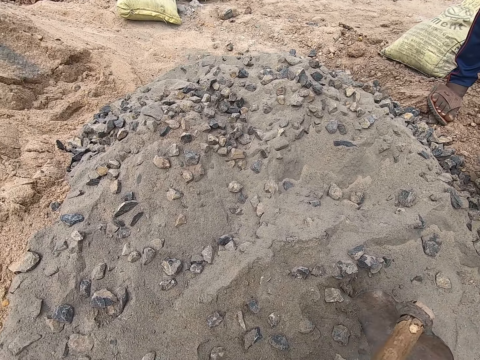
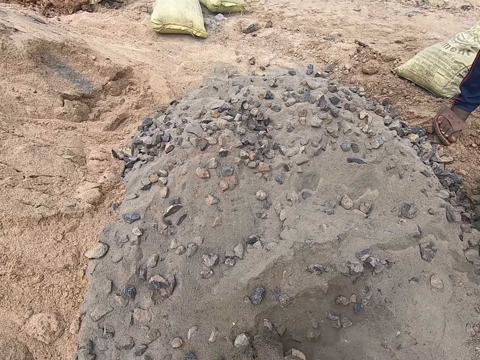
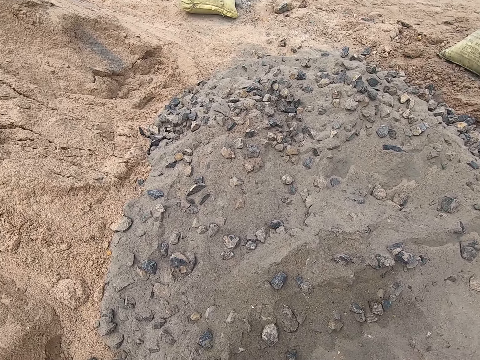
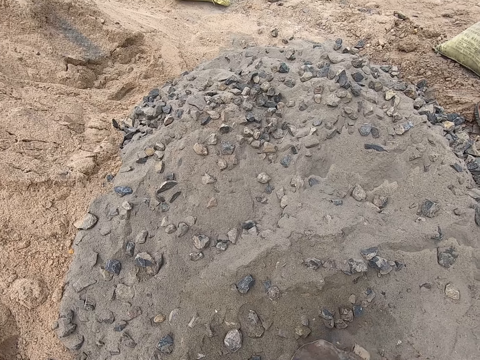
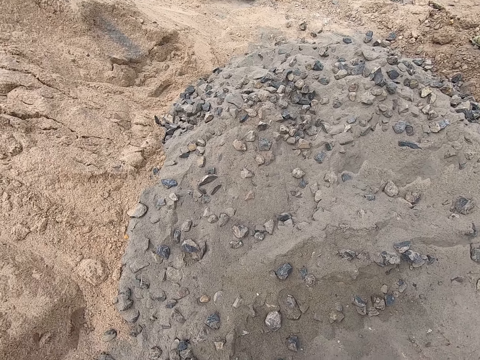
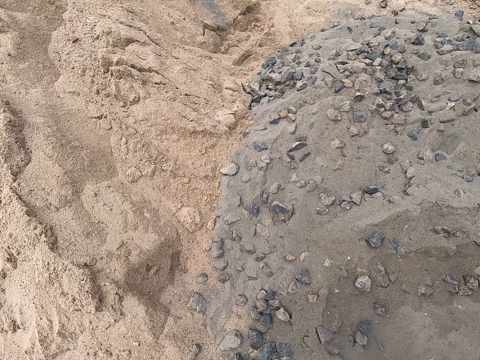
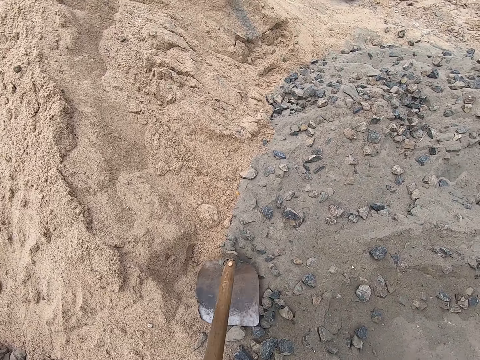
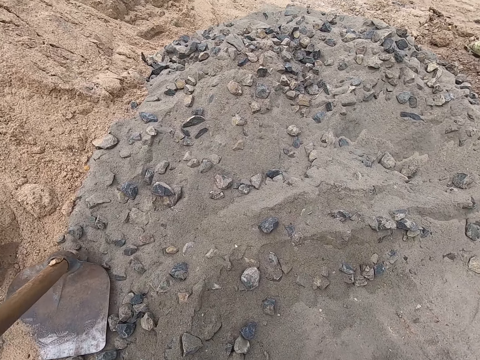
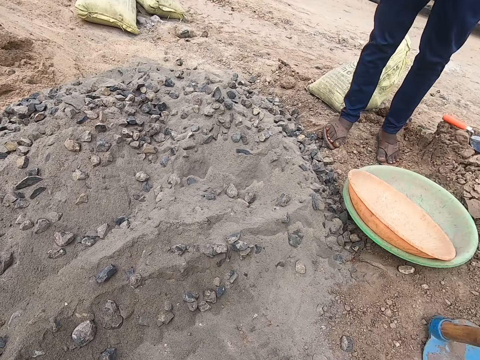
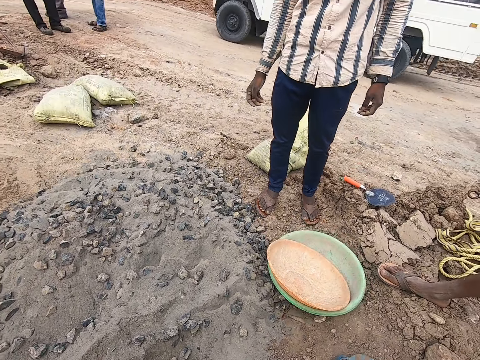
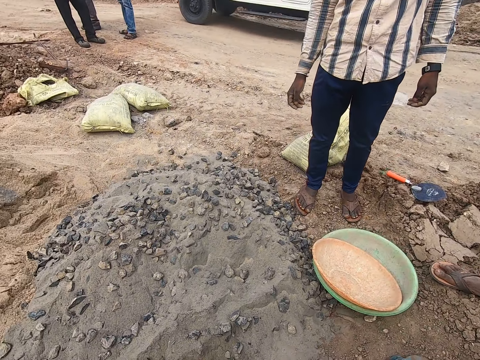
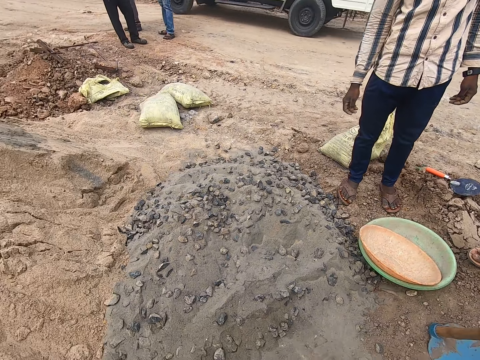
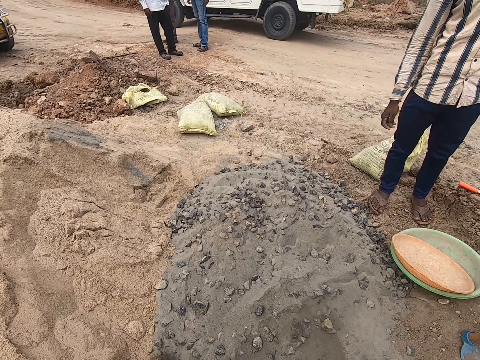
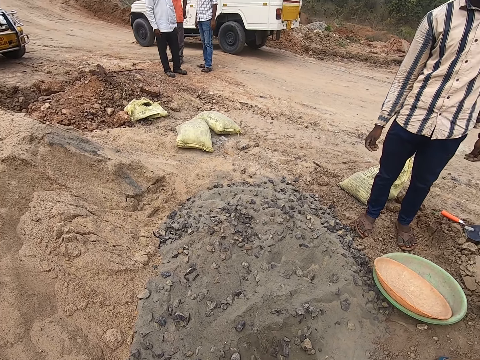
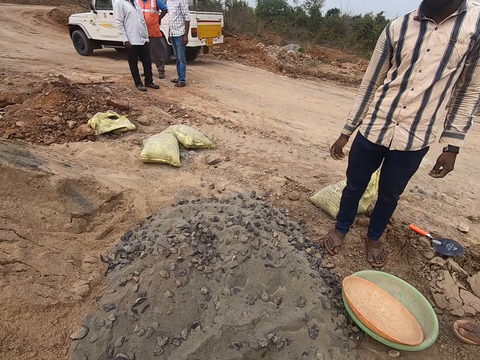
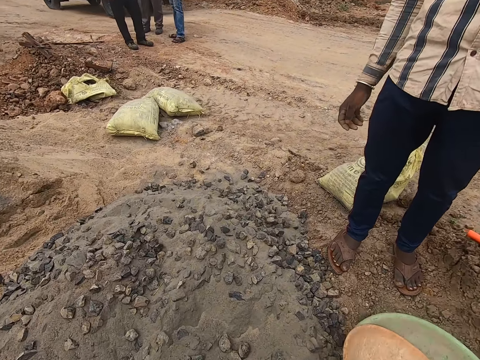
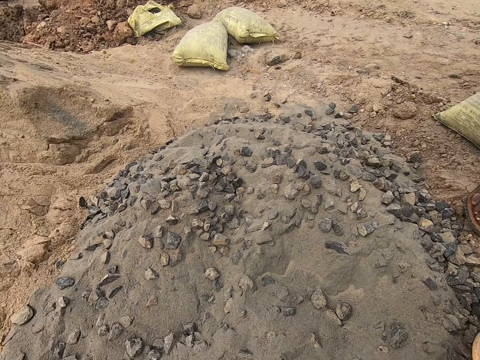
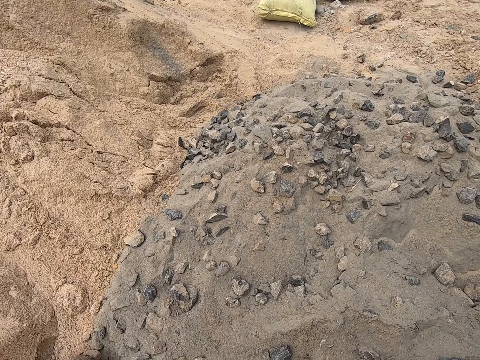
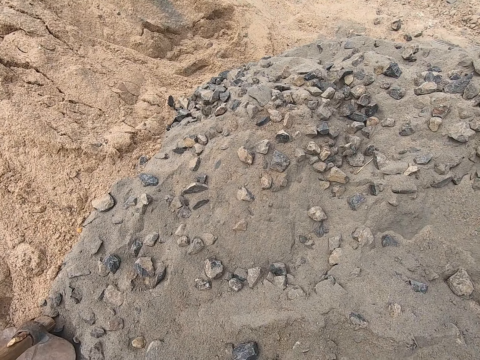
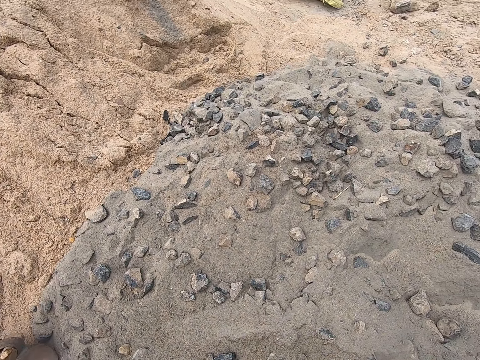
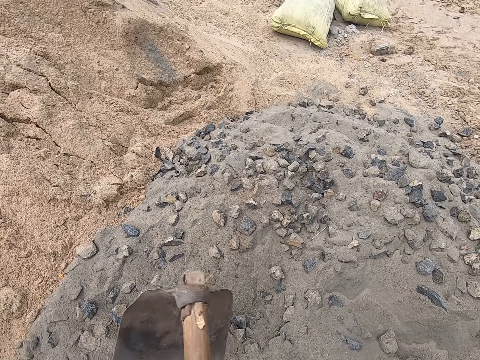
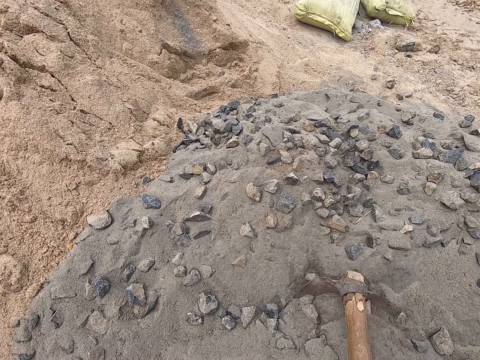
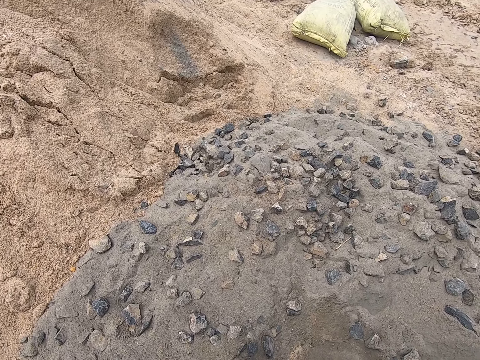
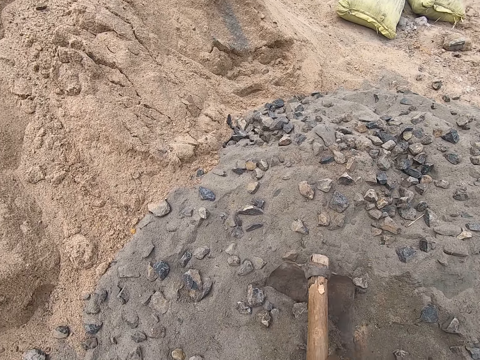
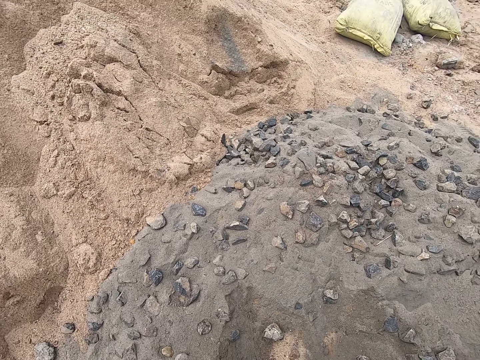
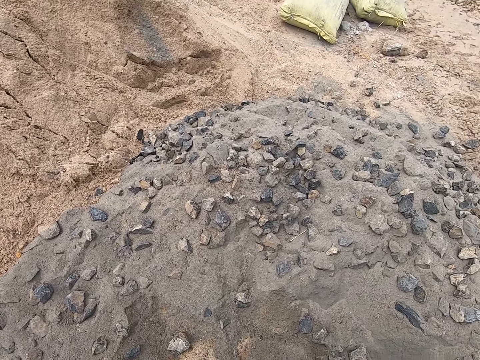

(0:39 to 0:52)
The camera wearer places a hoe on the gravel. They move around the area. They place gravel in a tray with the hoe.

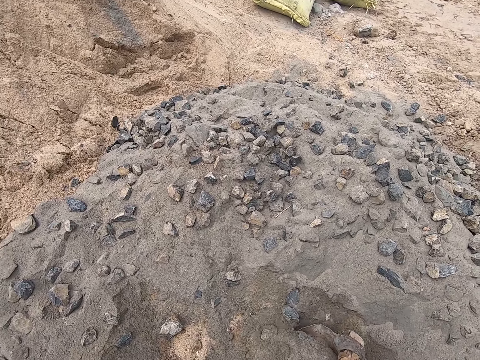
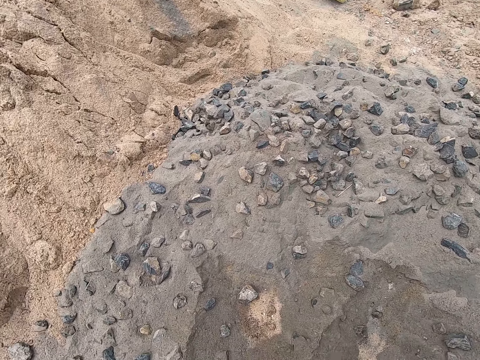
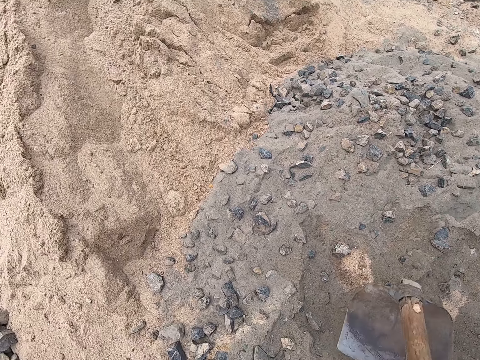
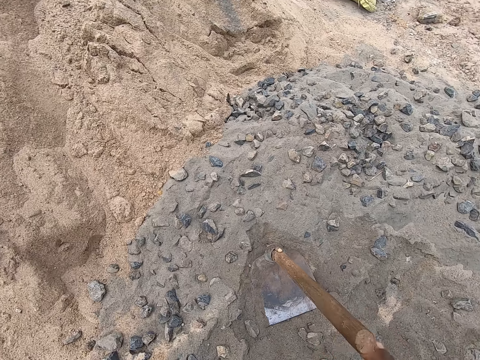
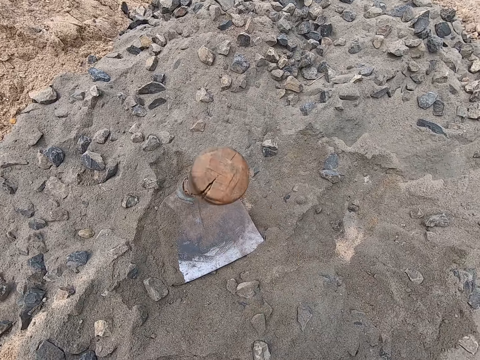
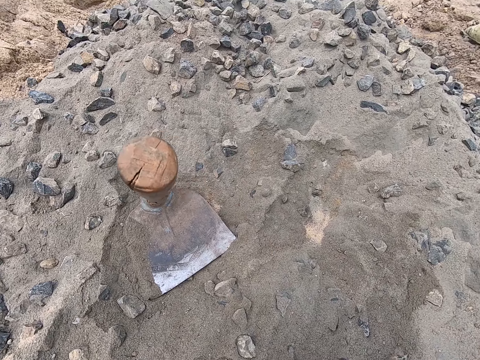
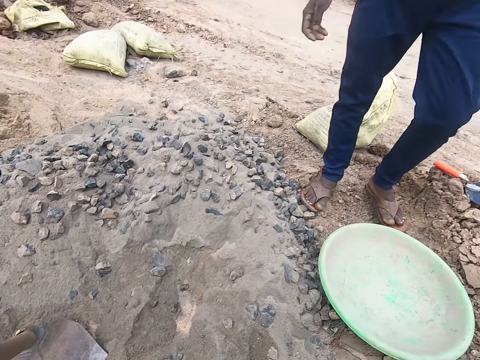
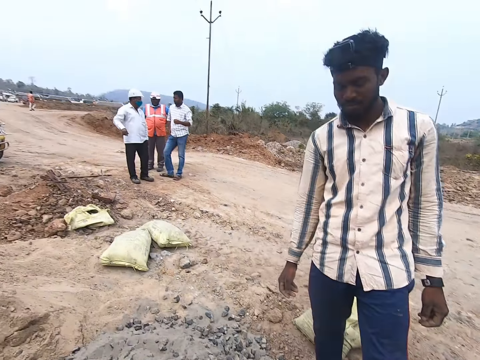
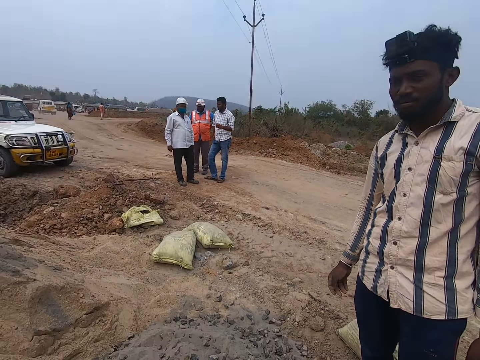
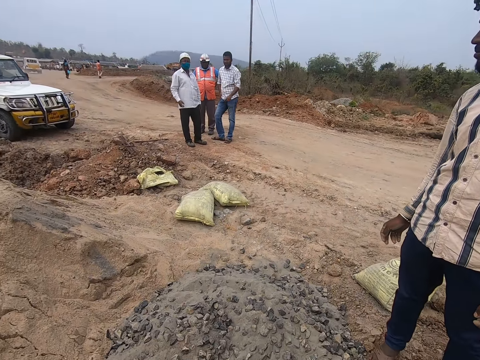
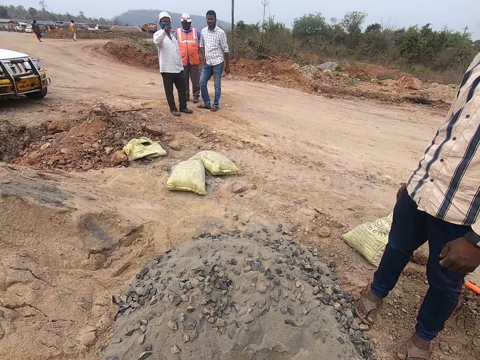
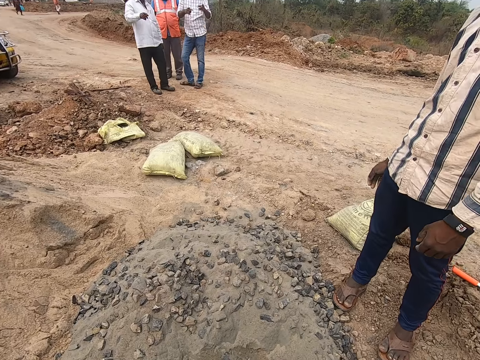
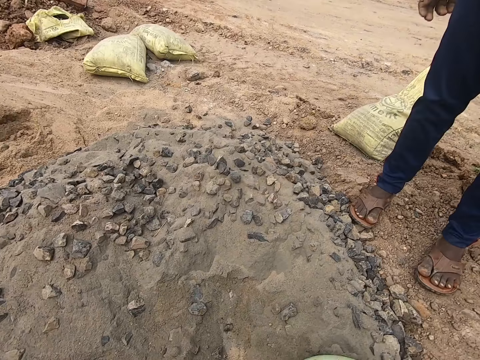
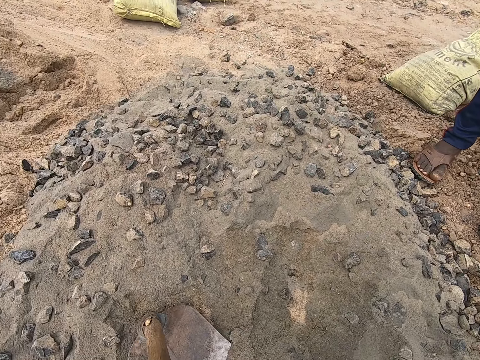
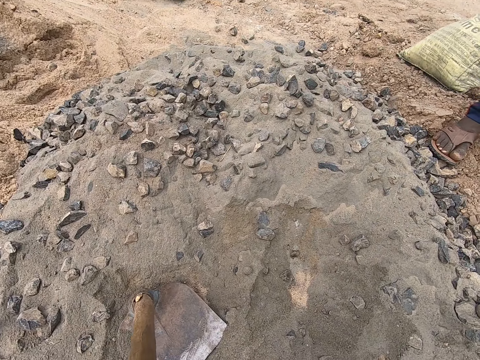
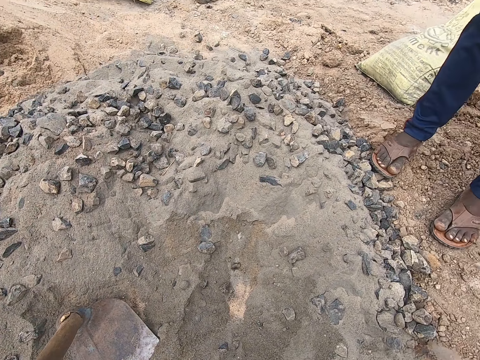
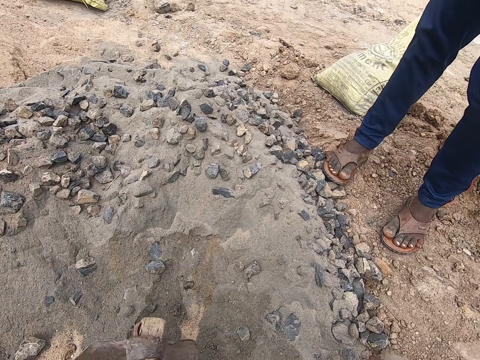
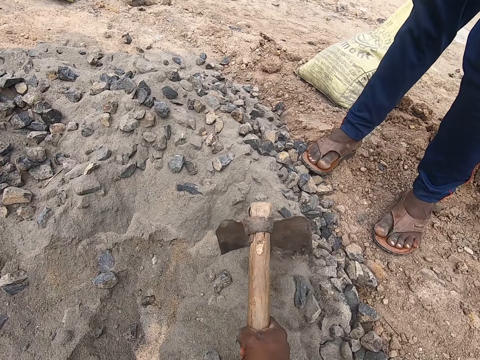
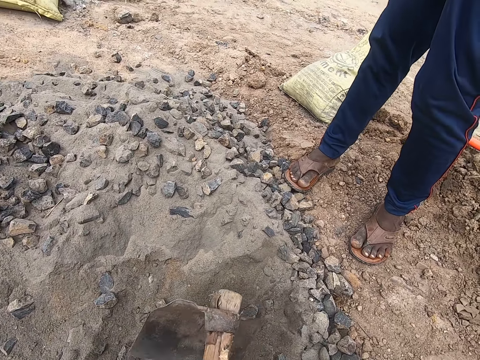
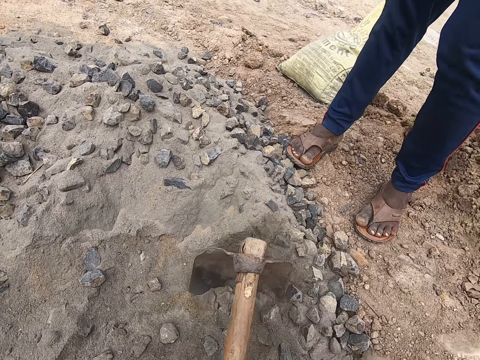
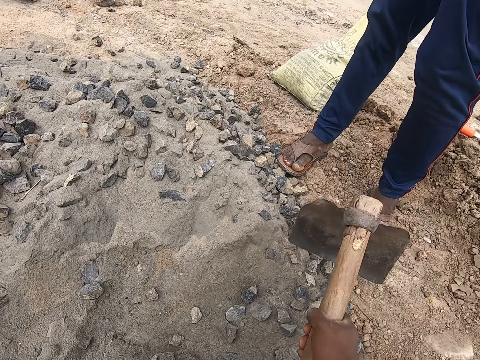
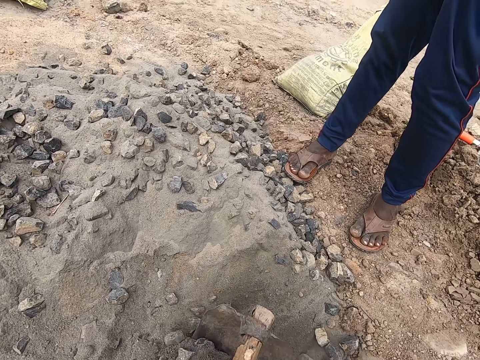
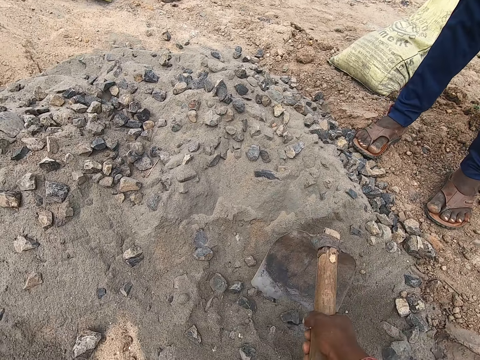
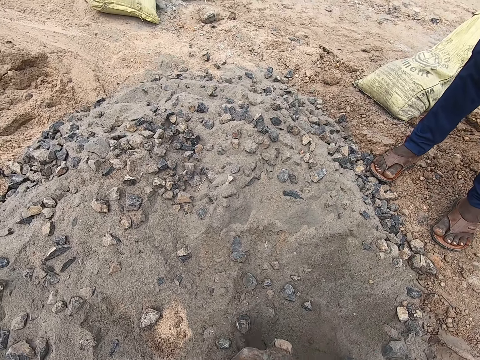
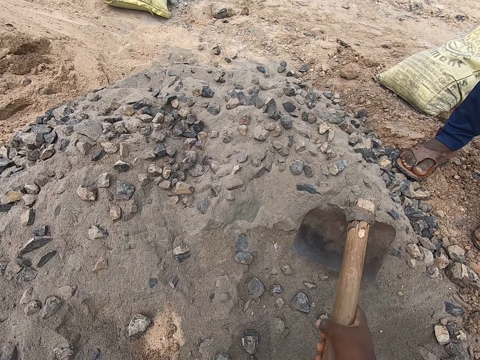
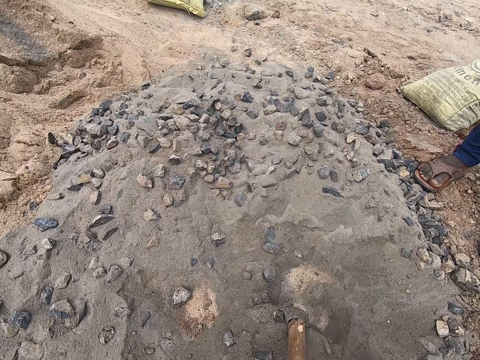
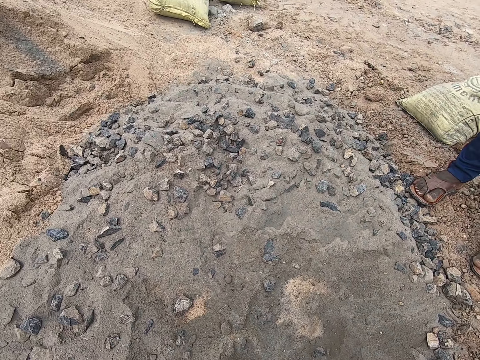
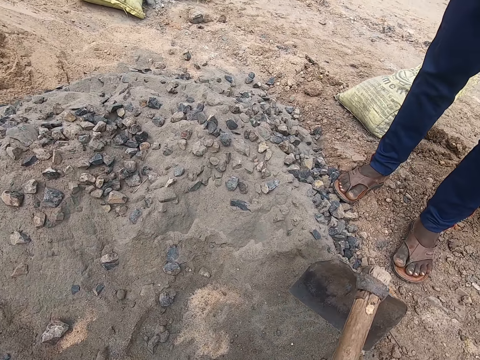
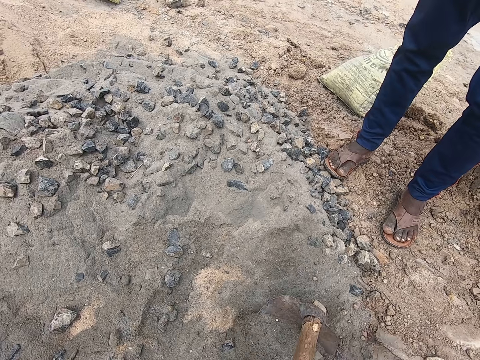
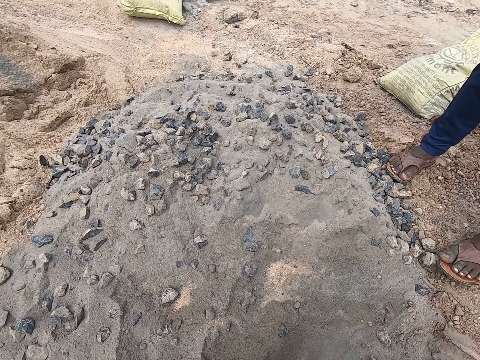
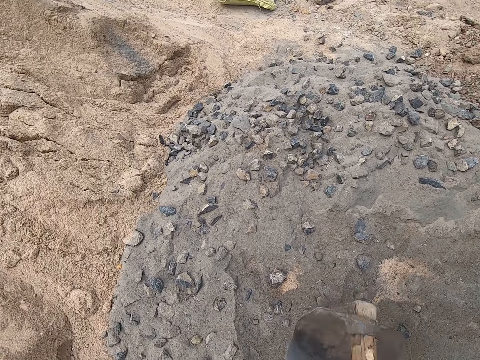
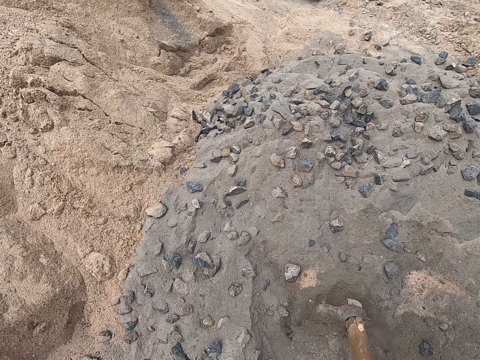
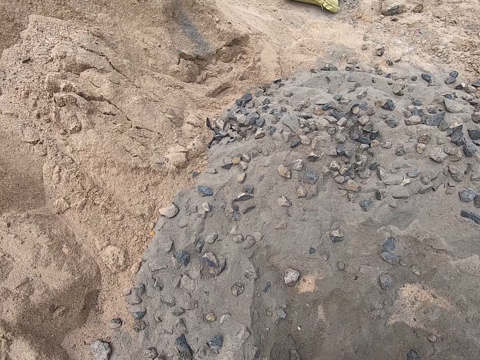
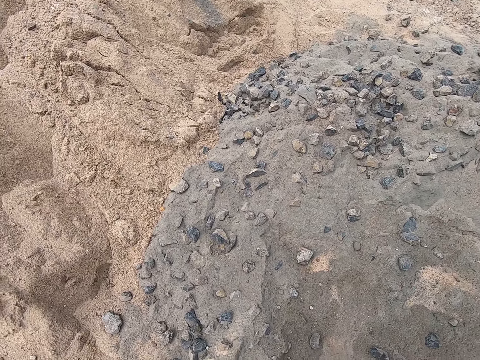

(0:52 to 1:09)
The camera wearer places a hoe on the gravel. They look around the area. A man converses with the camera wearer. The camera wearer adjusts a tray on the gravel. They place gravel in the tray with a tray. They dig the sand with the hoe.
